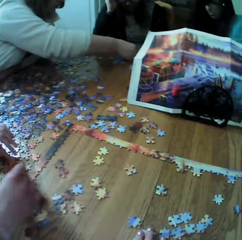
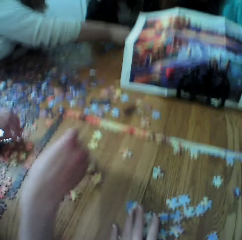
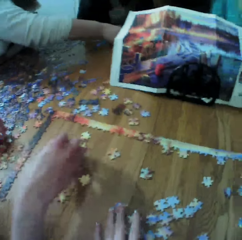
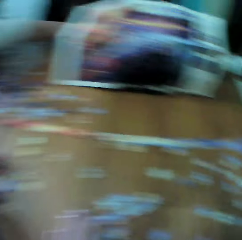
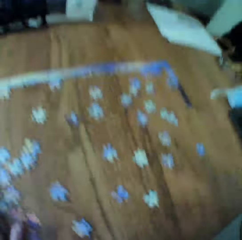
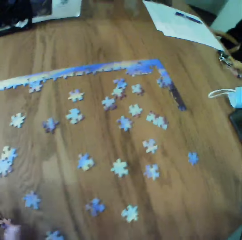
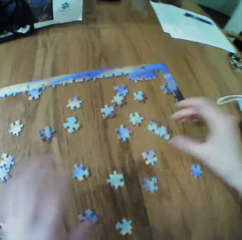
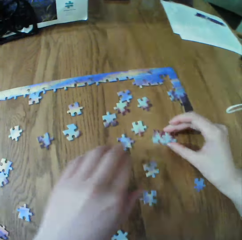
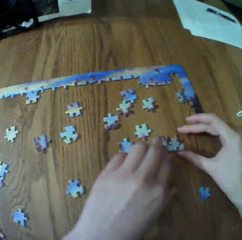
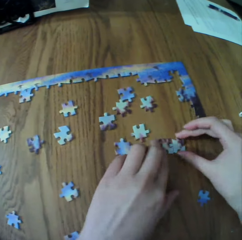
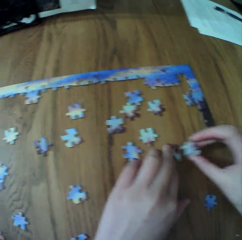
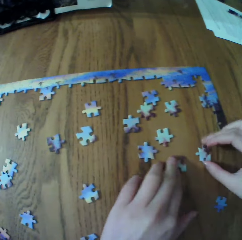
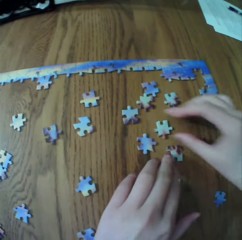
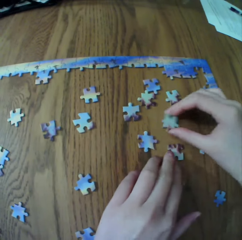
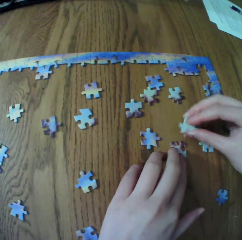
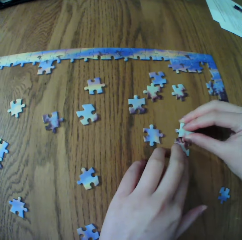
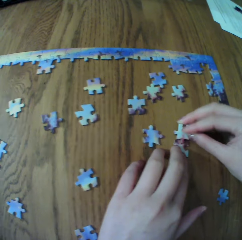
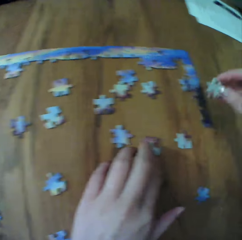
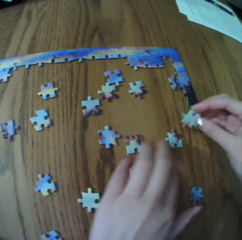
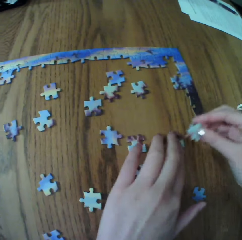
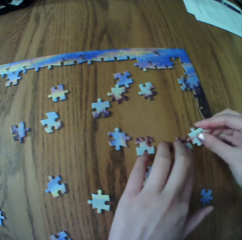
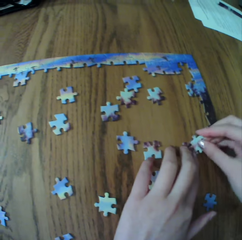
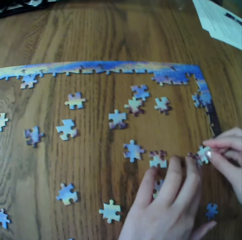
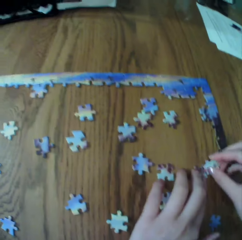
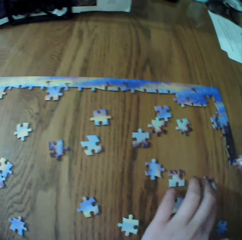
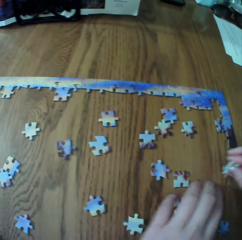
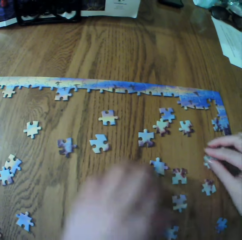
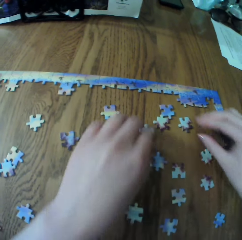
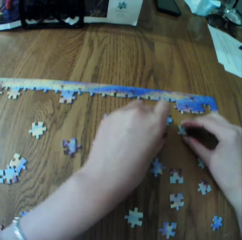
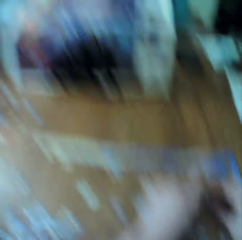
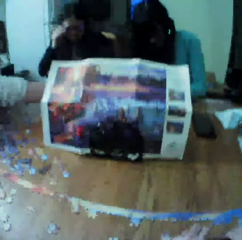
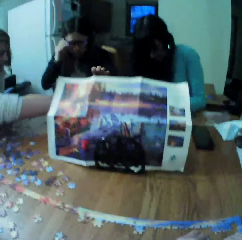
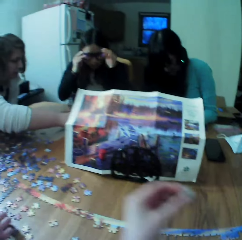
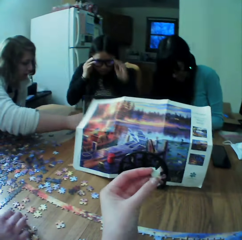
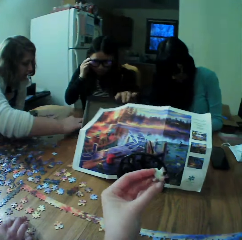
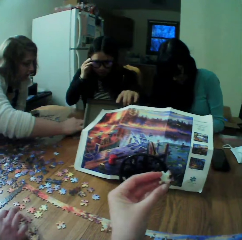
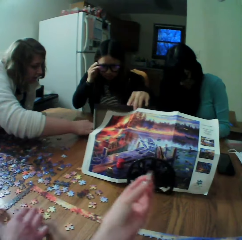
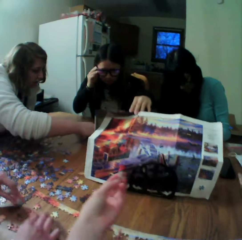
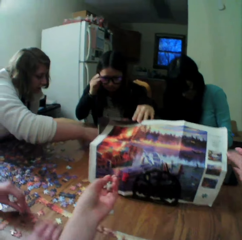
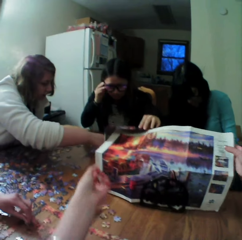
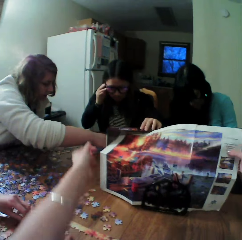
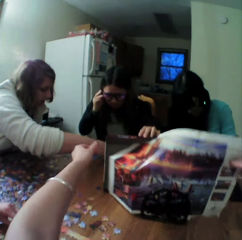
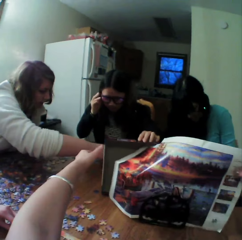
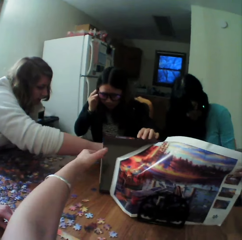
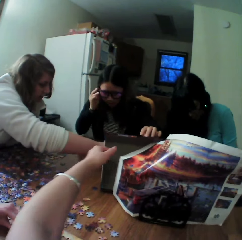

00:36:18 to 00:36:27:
The camera wearer makes the puzzle.

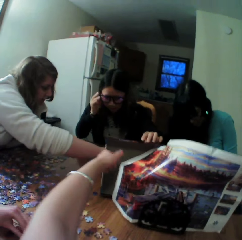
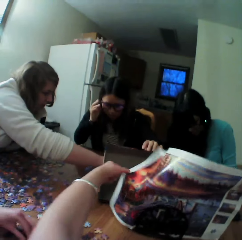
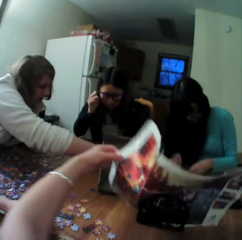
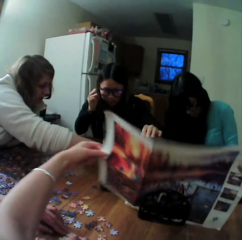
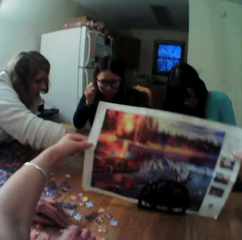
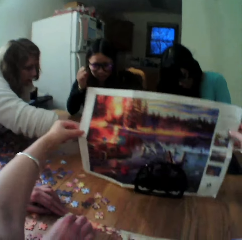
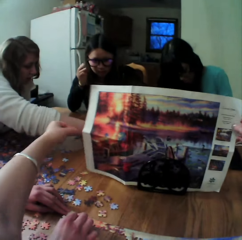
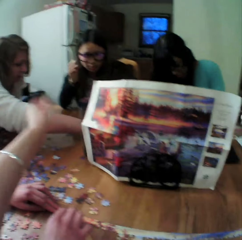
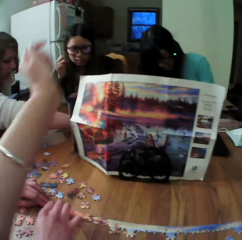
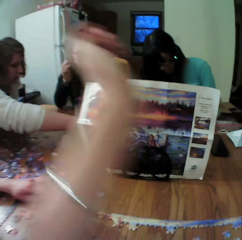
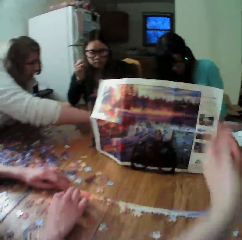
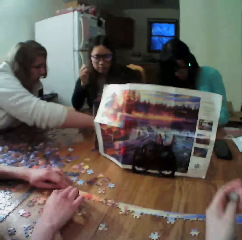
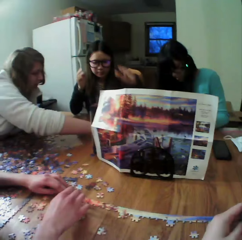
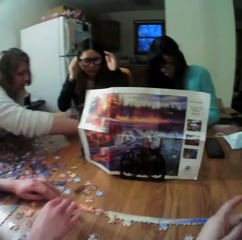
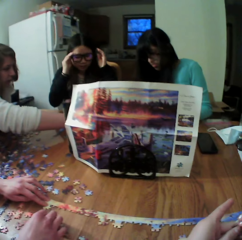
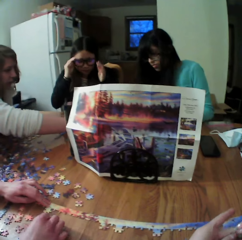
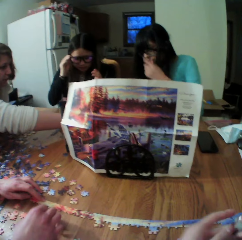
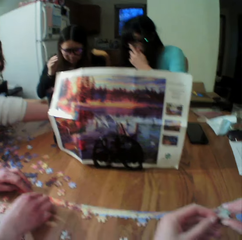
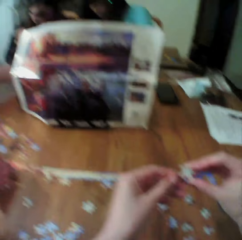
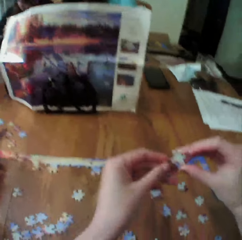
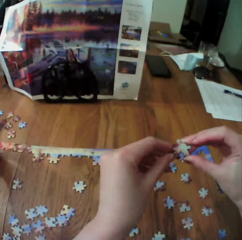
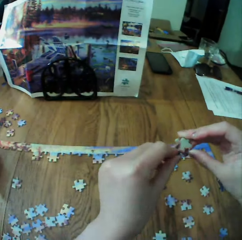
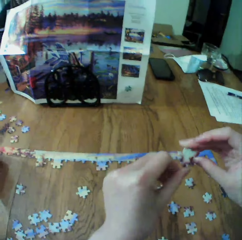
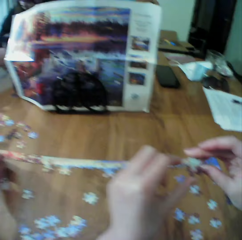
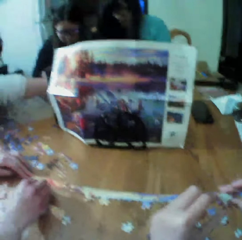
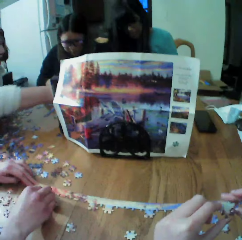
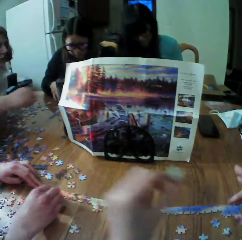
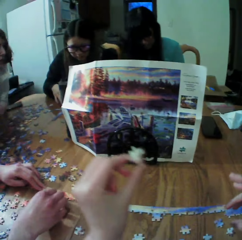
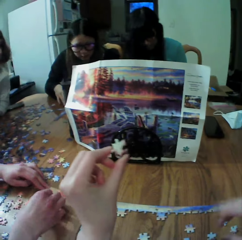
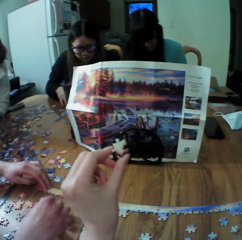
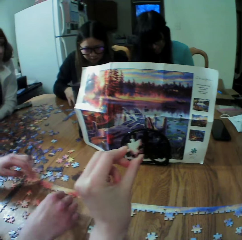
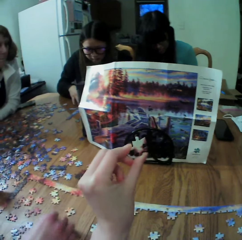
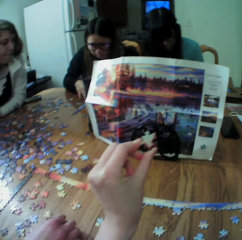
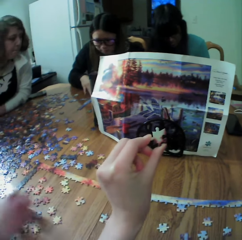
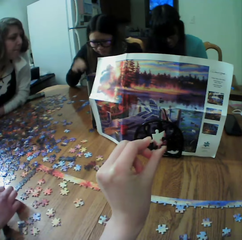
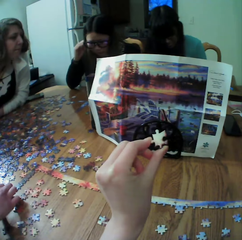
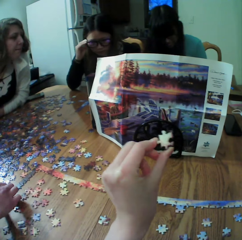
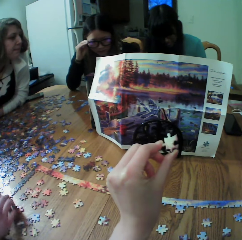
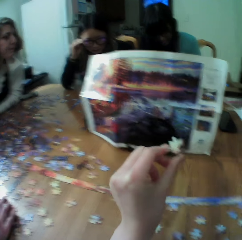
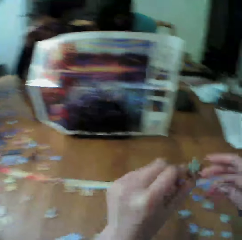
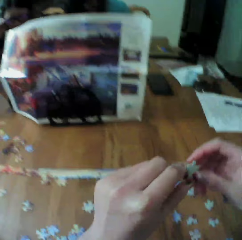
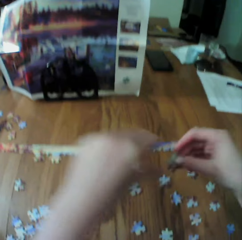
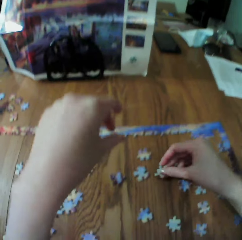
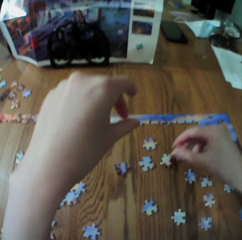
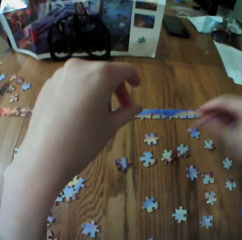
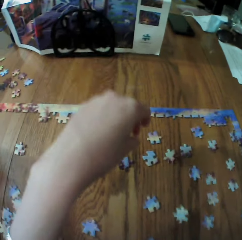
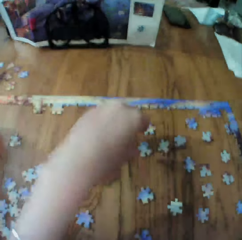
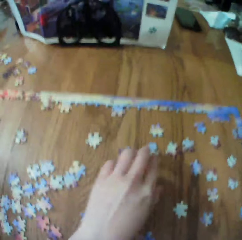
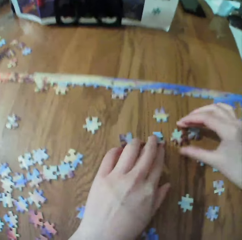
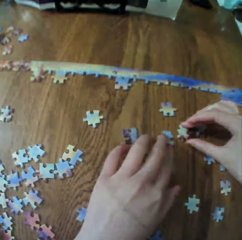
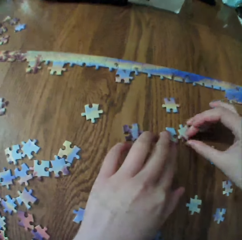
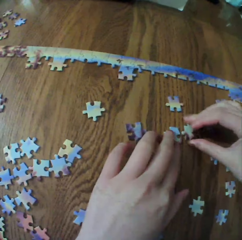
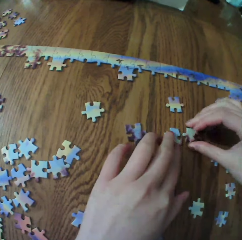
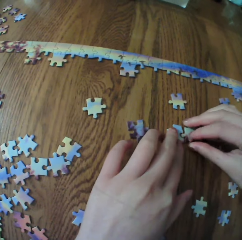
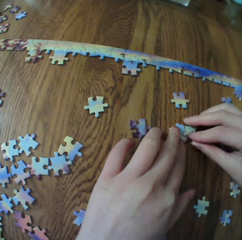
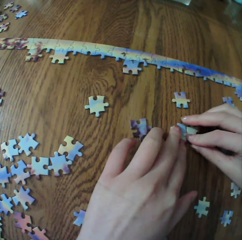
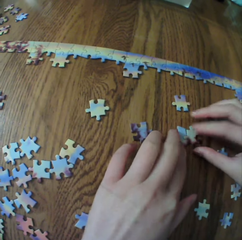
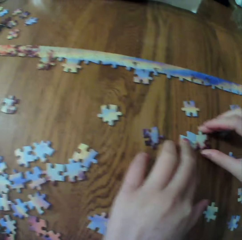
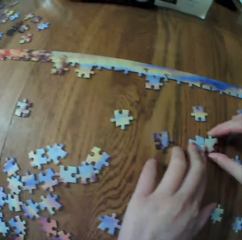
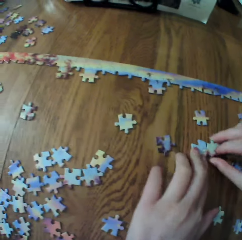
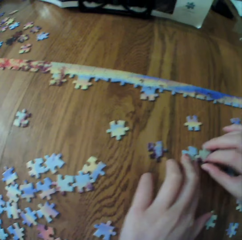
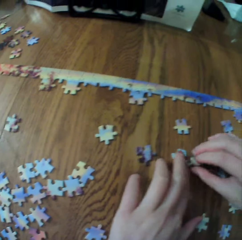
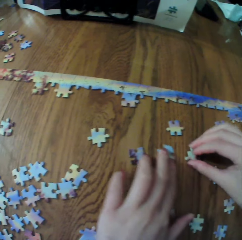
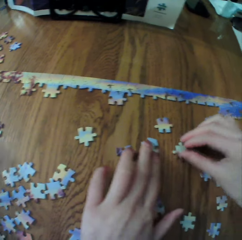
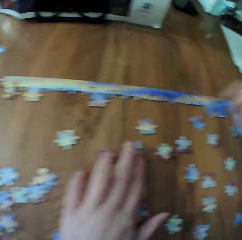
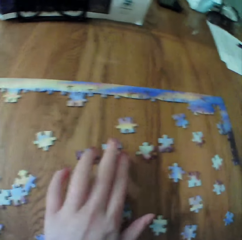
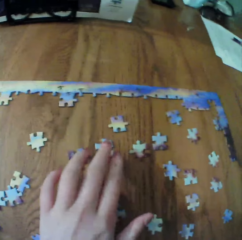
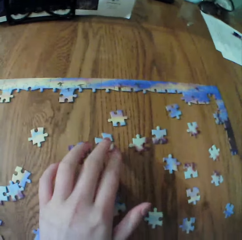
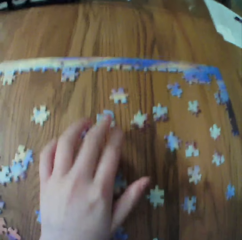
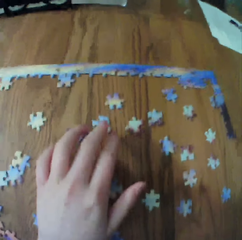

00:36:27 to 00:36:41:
The camera wearer picks up the paper. They check the board game manual. A woman looks for puzzle pieces. The camera wearer holds the board game material at hand. They put the board game material on the table. They make the puzzle.

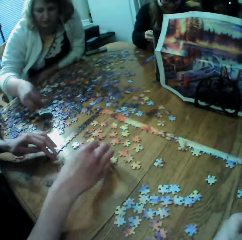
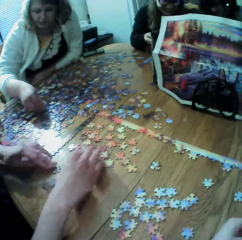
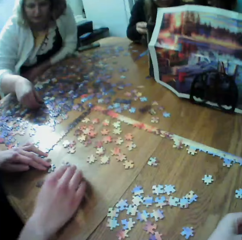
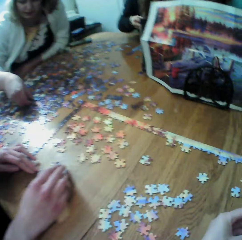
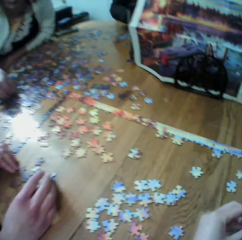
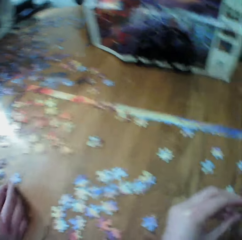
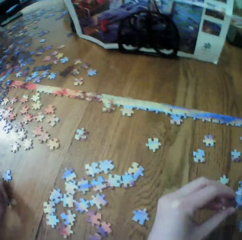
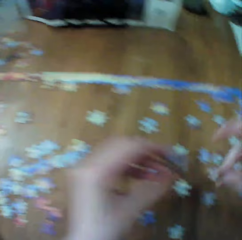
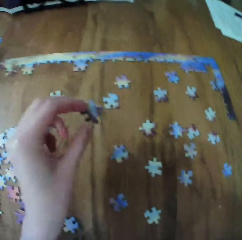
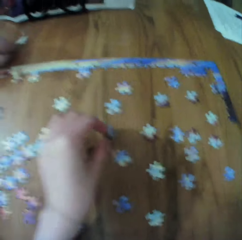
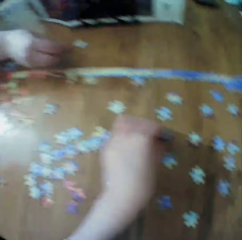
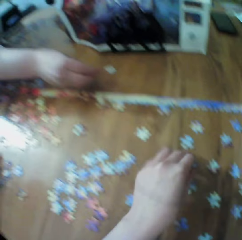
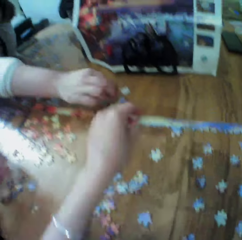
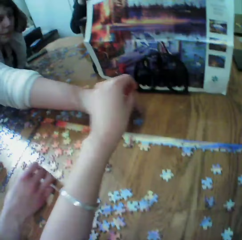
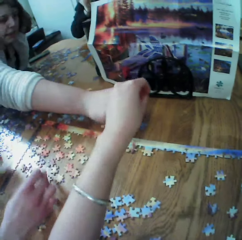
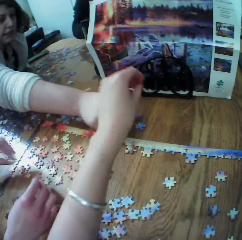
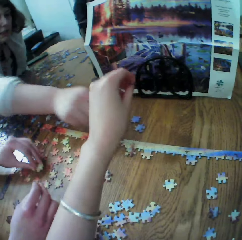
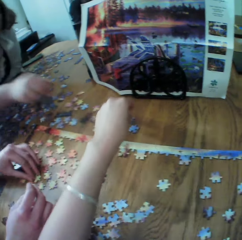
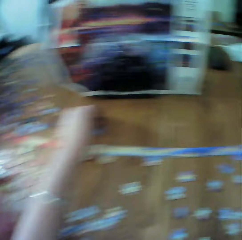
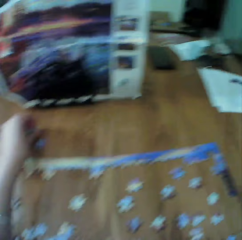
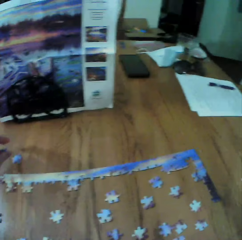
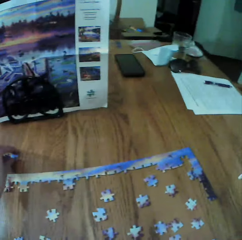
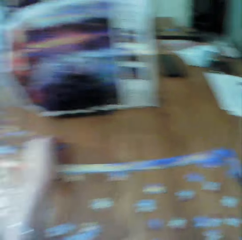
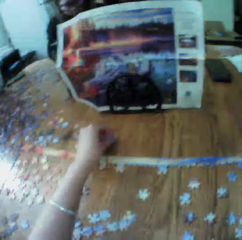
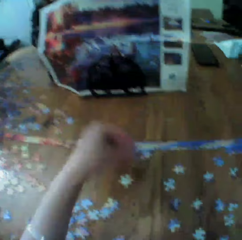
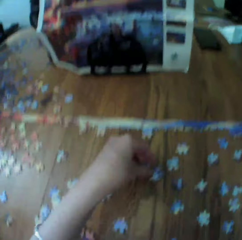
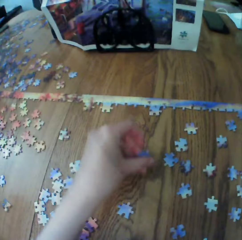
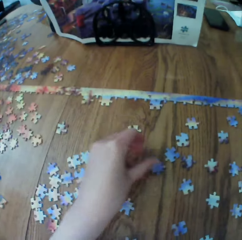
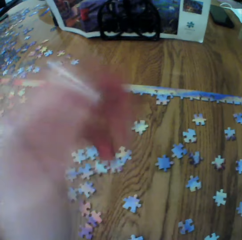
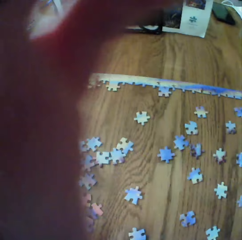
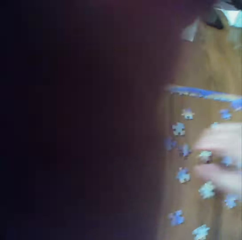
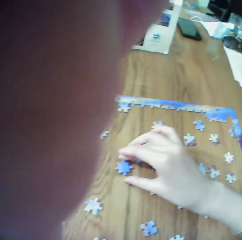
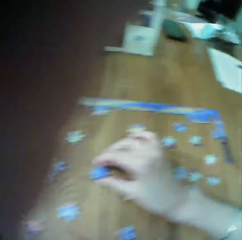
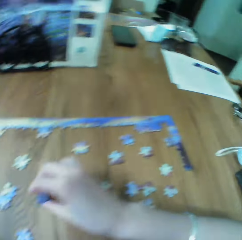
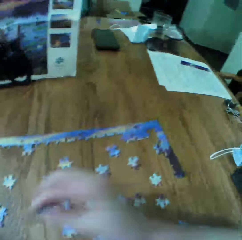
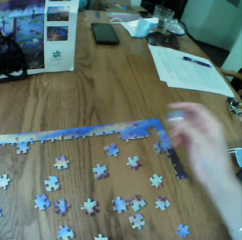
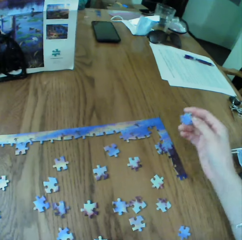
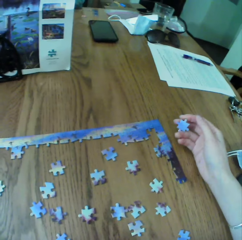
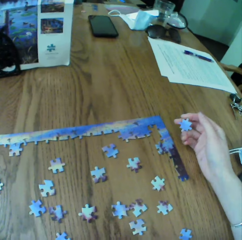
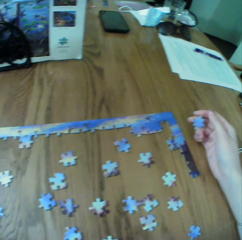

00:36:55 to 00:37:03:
A woman looks for puzzle pieces.
